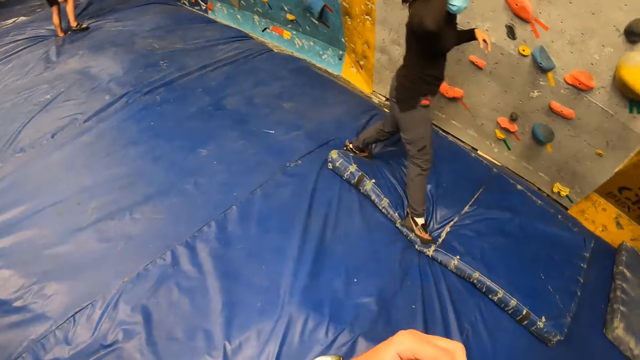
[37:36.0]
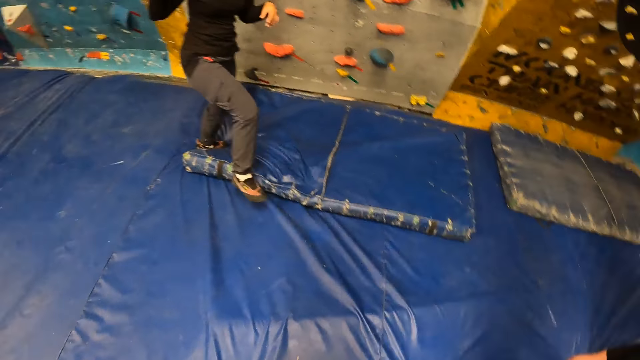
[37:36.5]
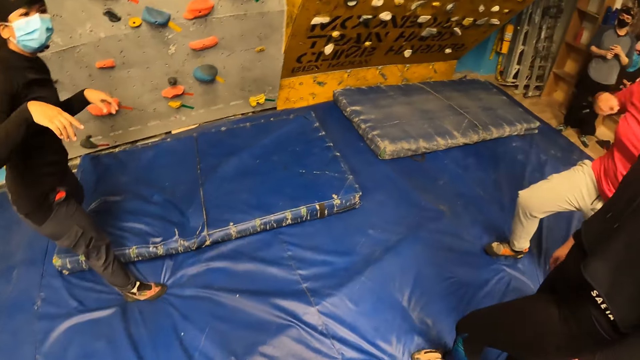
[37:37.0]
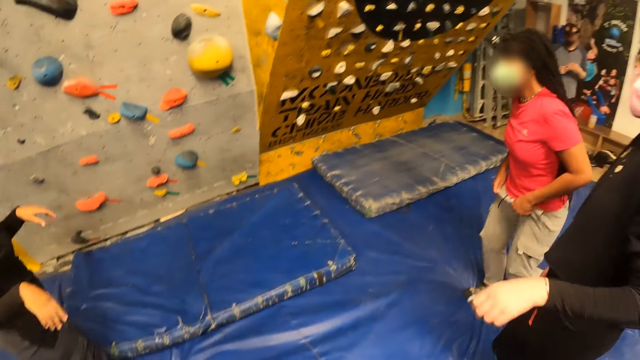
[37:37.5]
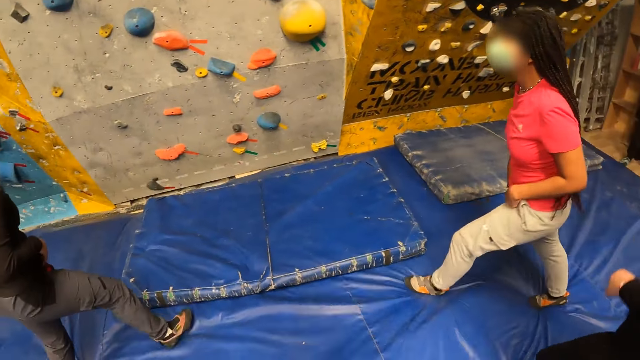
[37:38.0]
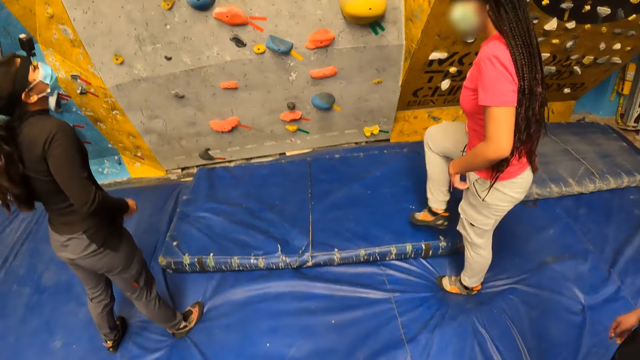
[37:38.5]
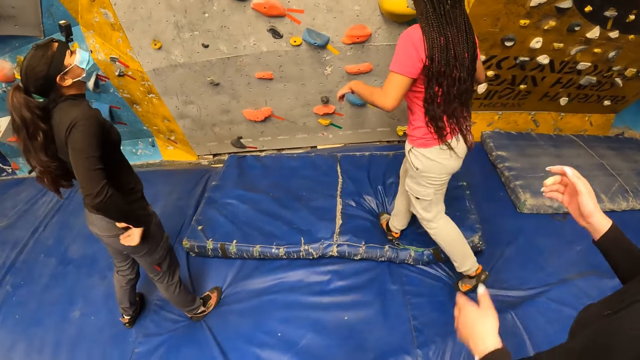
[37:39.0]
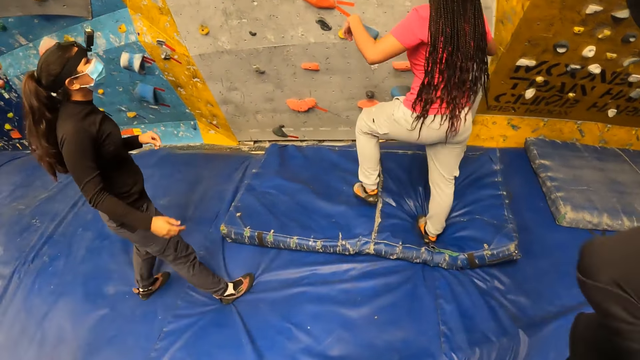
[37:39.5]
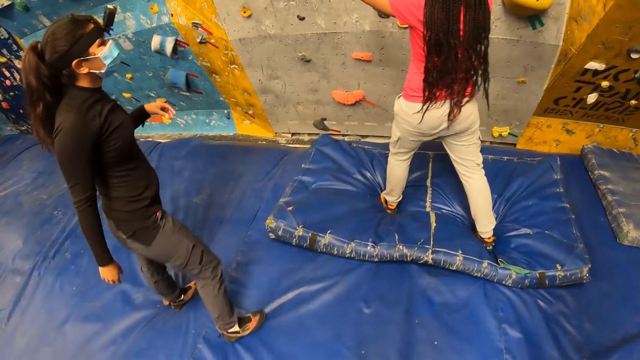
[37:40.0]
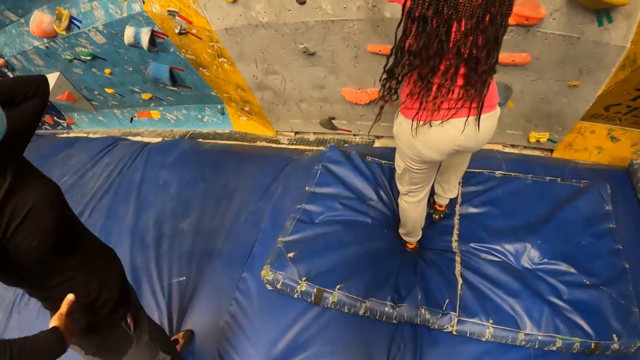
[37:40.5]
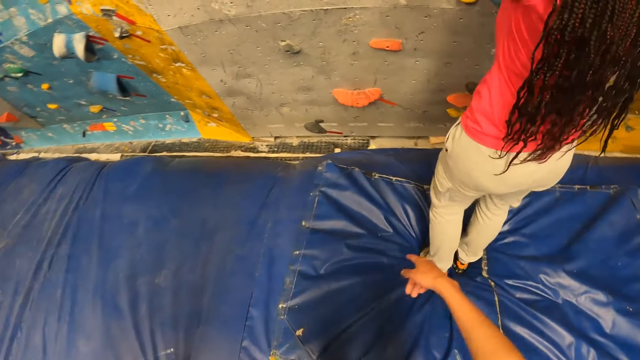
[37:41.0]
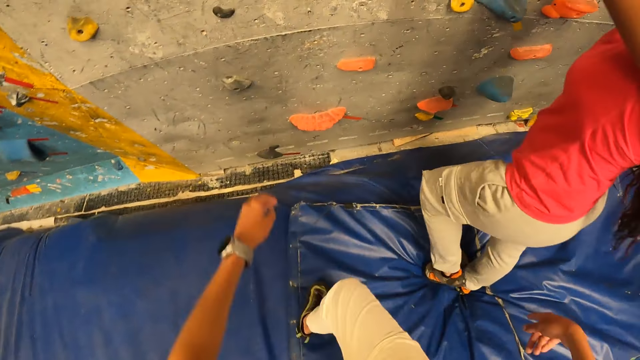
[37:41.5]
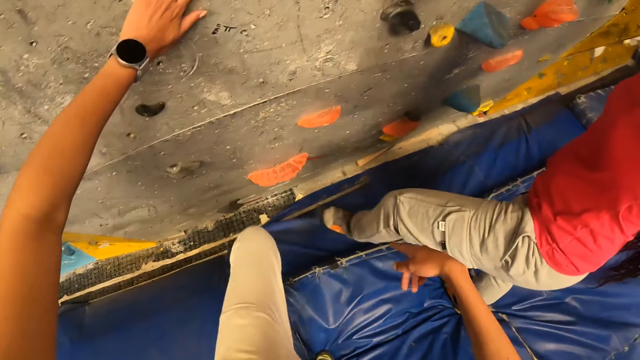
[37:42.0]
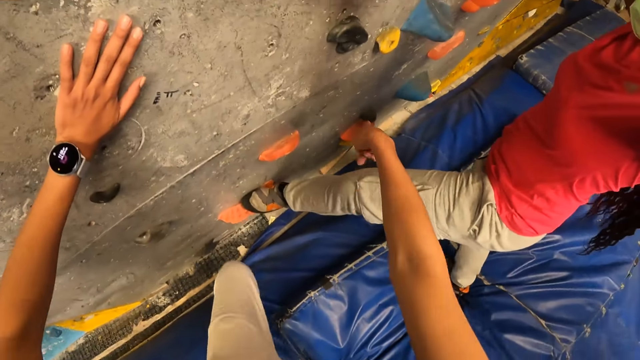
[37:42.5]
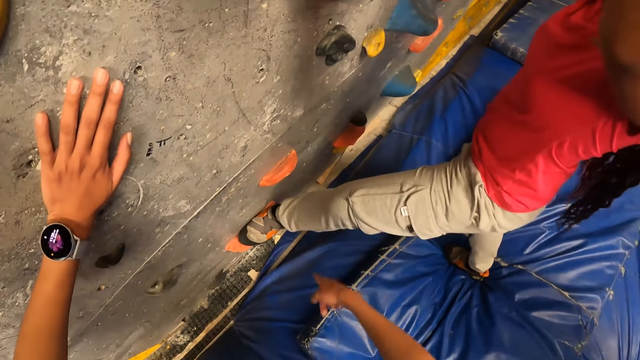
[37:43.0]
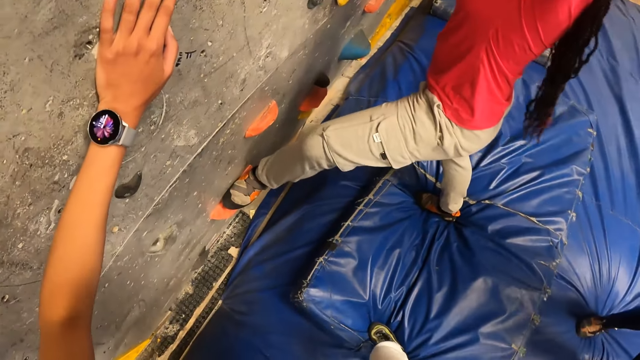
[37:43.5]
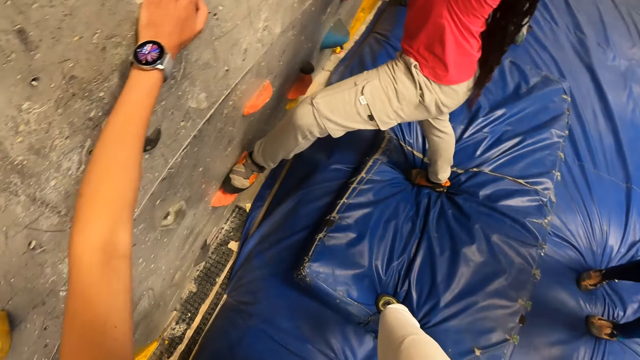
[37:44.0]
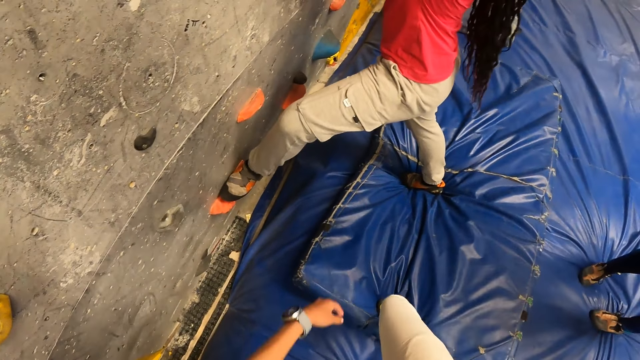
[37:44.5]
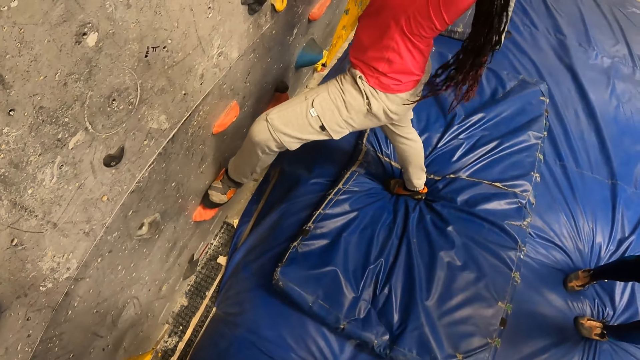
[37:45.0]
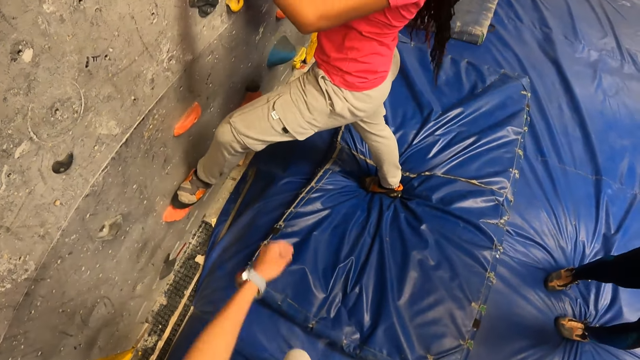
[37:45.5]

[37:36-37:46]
The camera wearer converses with a woman, a second woman and a third woman. The second woman moves towards the wall. The second woman climbs the rock wall with both hands. The camera wearer looks at the rock wall with the first woman and the third woman. They converse with the second woman. They hold the wall, step on the rock on the wall and converse with the second woman.

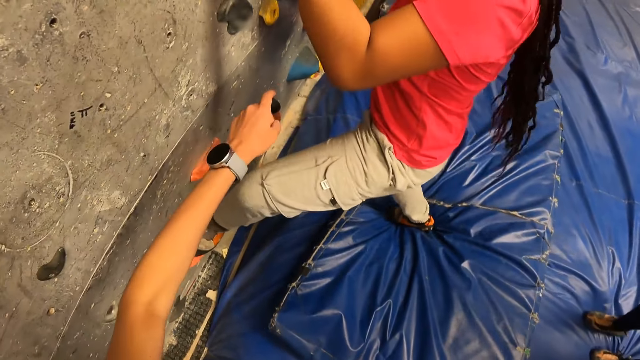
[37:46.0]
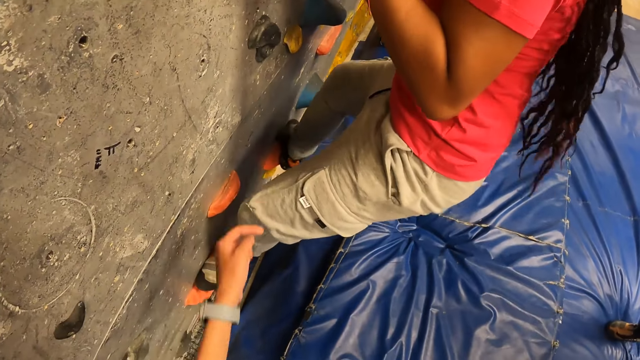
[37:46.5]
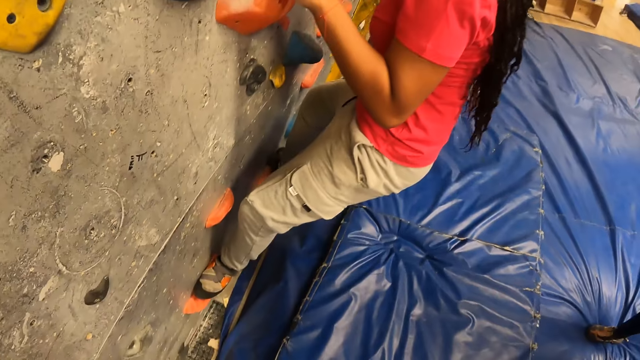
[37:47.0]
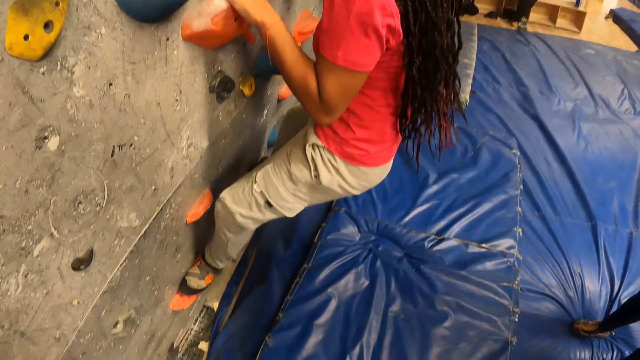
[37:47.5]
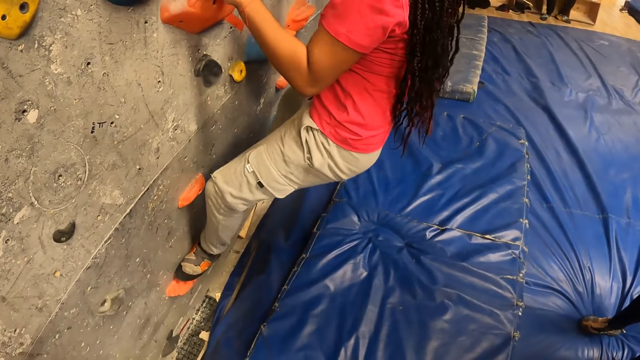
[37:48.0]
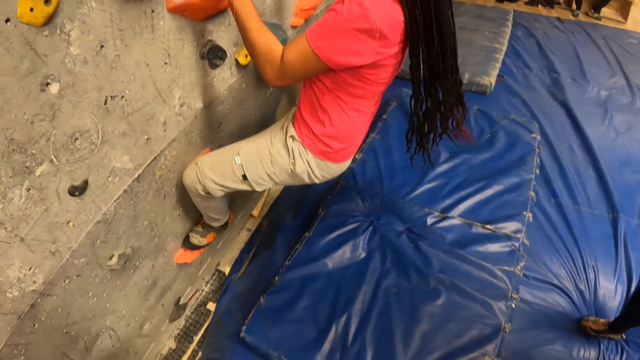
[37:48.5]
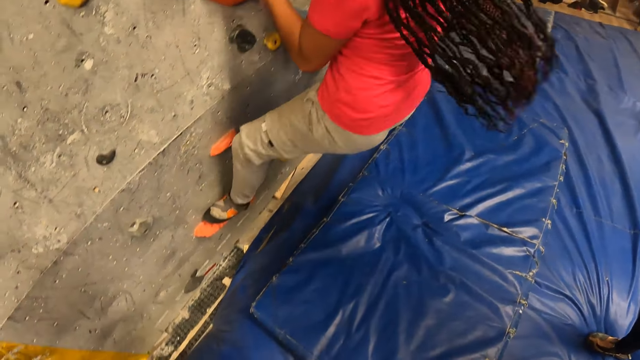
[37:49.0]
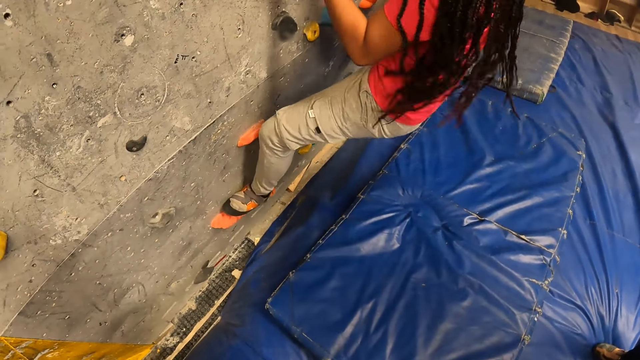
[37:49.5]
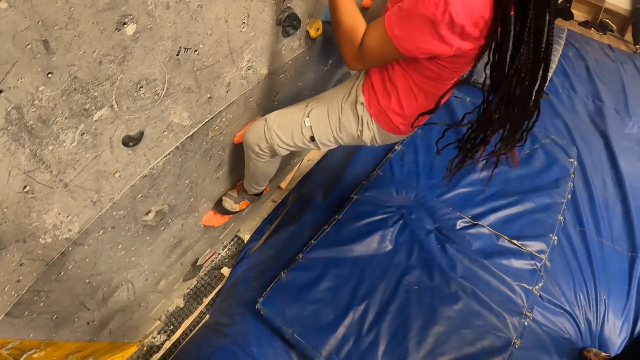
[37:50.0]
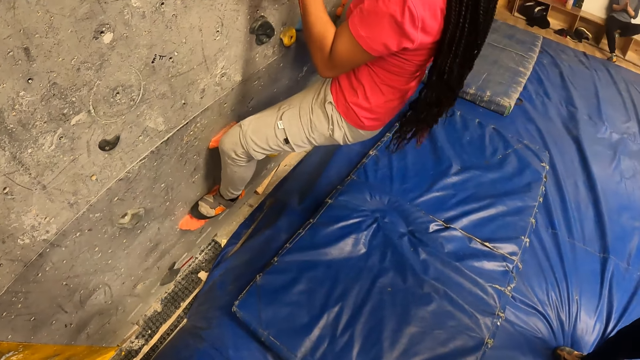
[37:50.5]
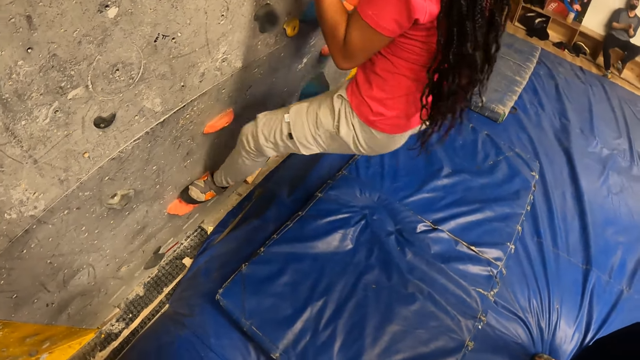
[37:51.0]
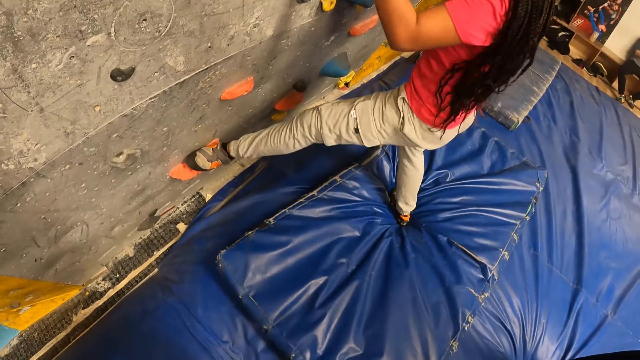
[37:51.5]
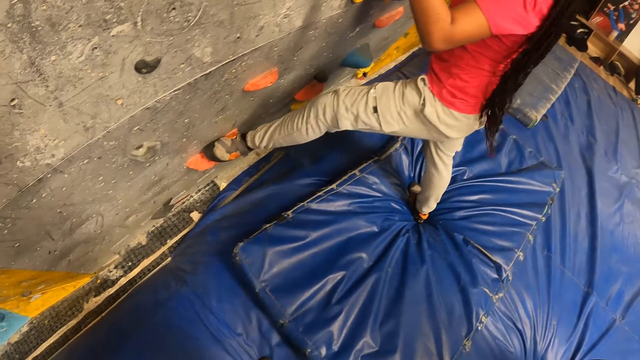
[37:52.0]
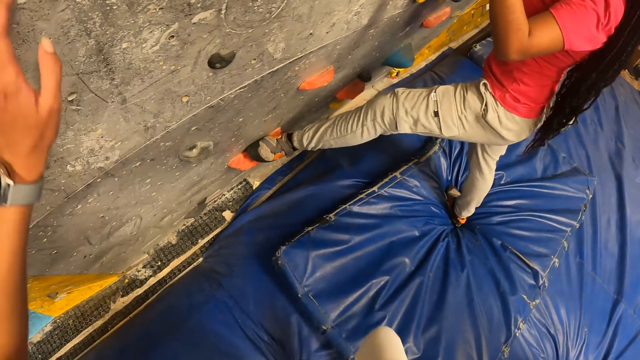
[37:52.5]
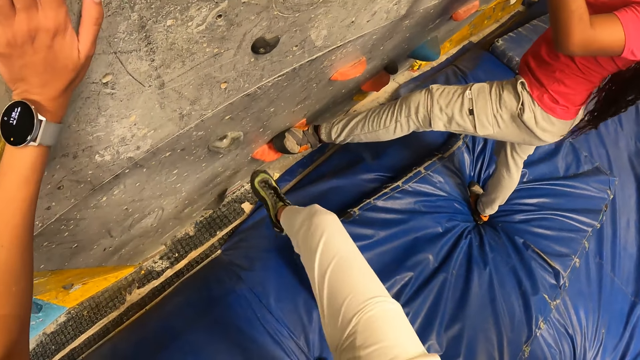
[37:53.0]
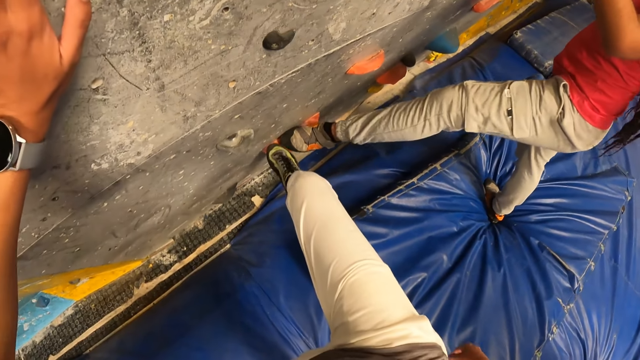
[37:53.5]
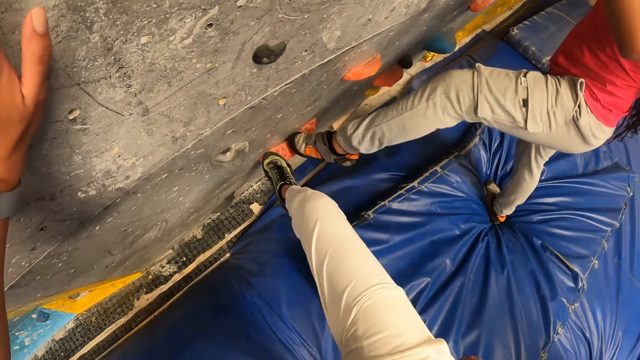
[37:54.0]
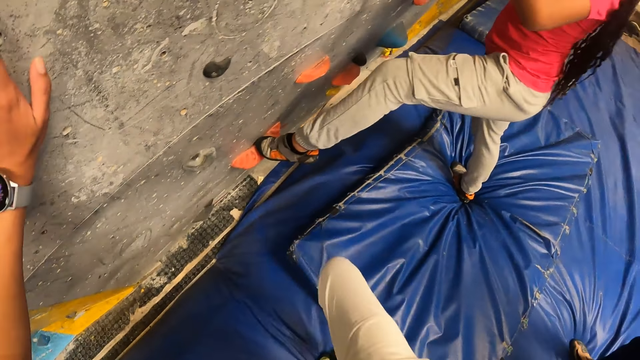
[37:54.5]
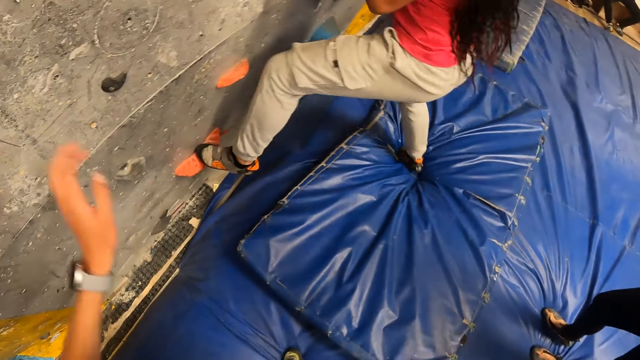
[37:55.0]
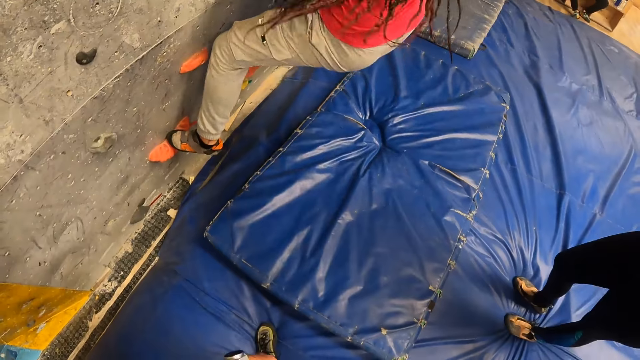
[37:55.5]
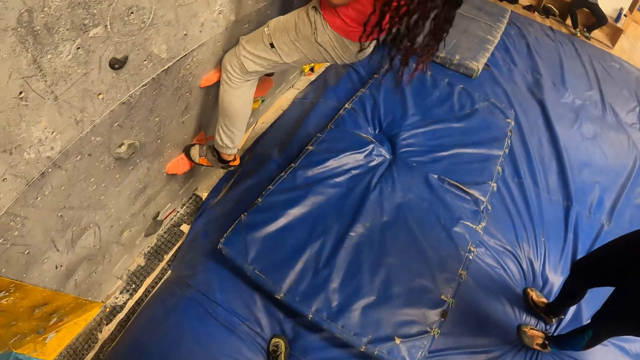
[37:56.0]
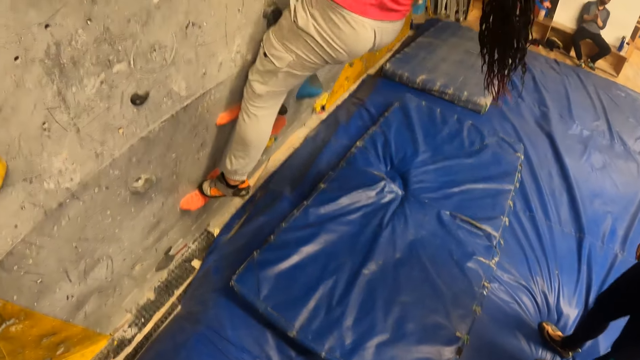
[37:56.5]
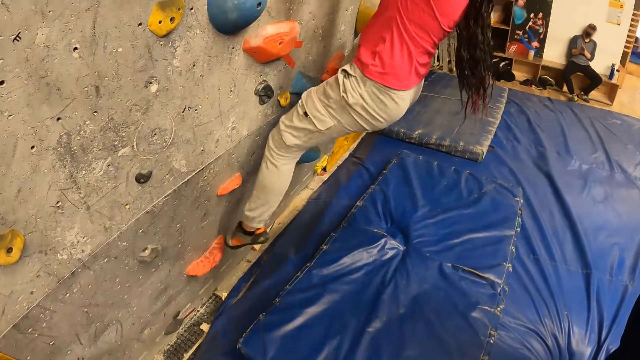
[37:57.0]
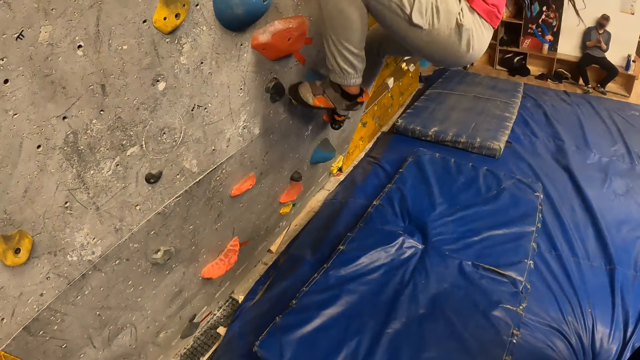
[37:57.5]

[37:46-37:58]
The woman climbs the wall. The woman steps down. The camera wearer holds the wall and steps on the rock on the wall. They converse with the woman. The woman climbs the rock wall. A man rubs his hands.
